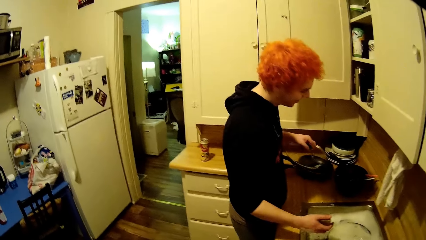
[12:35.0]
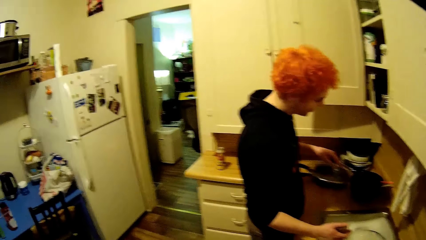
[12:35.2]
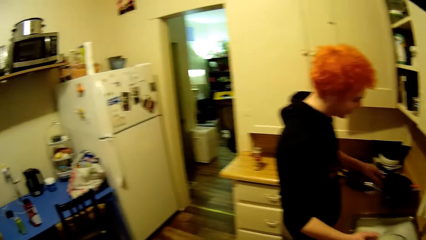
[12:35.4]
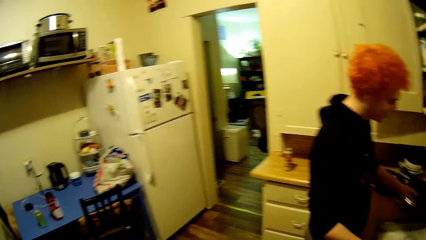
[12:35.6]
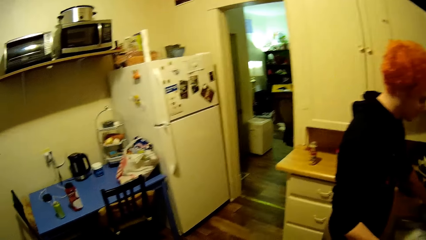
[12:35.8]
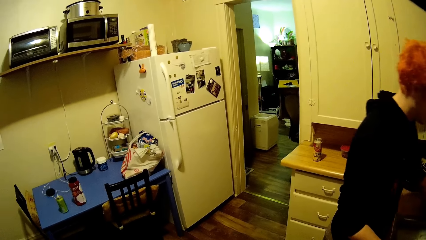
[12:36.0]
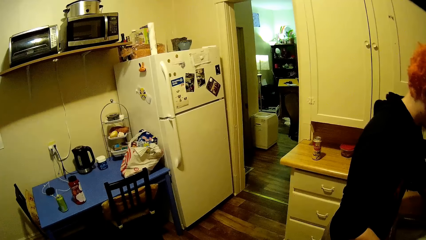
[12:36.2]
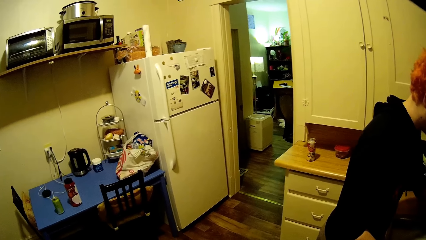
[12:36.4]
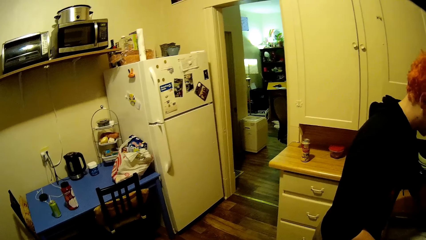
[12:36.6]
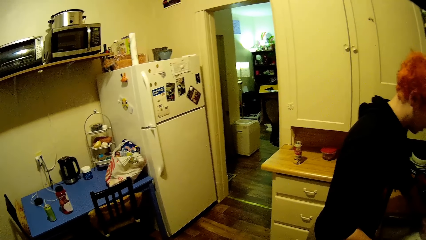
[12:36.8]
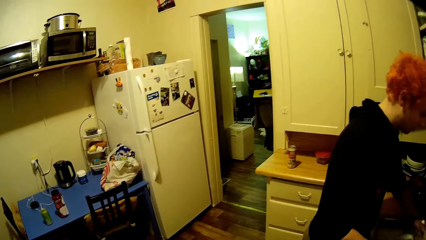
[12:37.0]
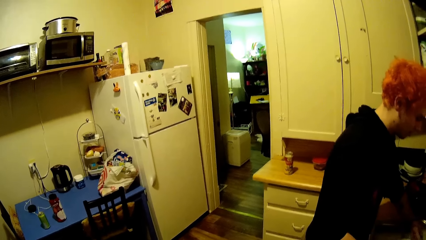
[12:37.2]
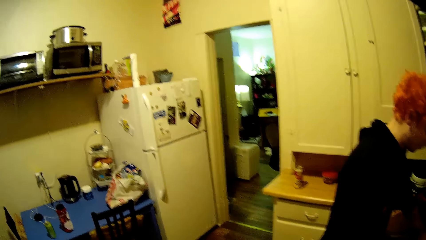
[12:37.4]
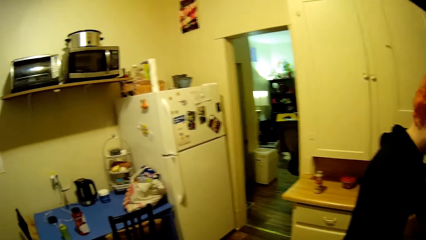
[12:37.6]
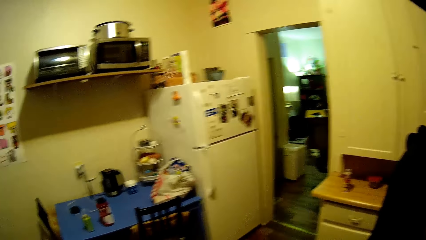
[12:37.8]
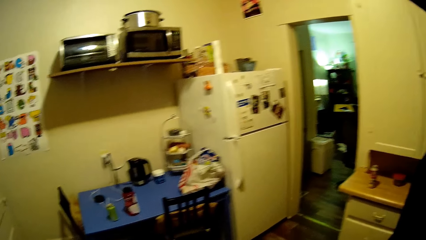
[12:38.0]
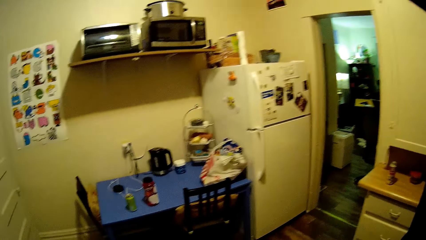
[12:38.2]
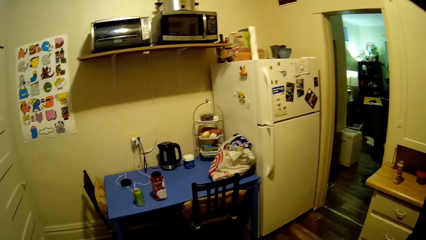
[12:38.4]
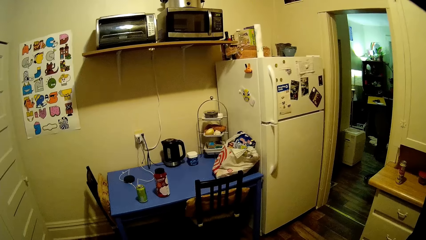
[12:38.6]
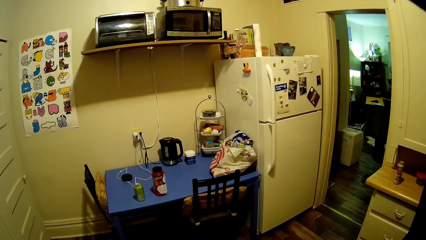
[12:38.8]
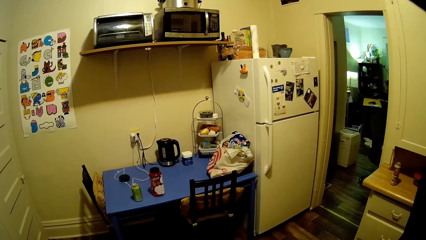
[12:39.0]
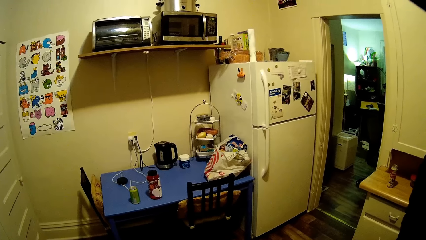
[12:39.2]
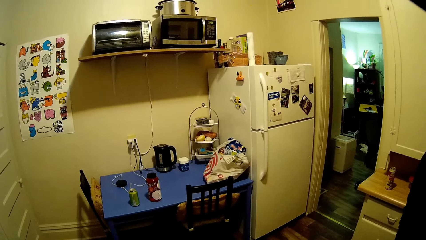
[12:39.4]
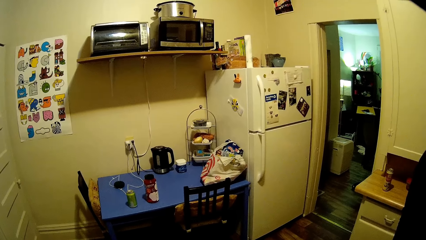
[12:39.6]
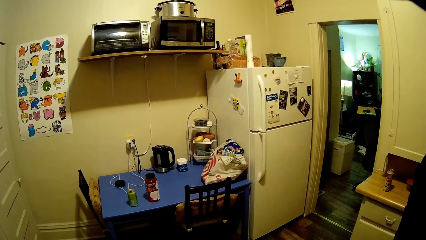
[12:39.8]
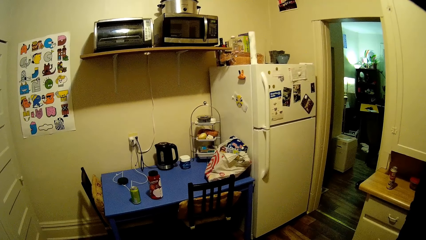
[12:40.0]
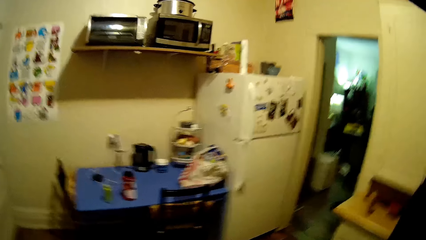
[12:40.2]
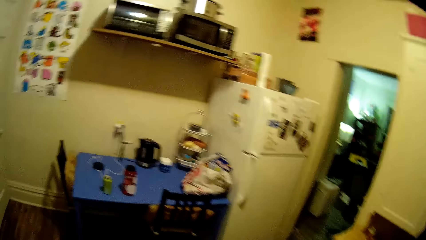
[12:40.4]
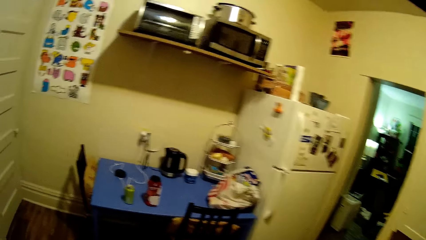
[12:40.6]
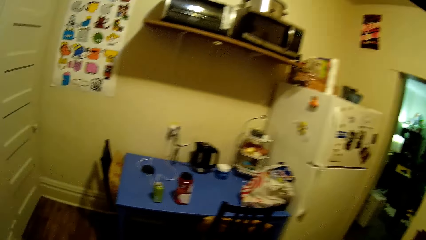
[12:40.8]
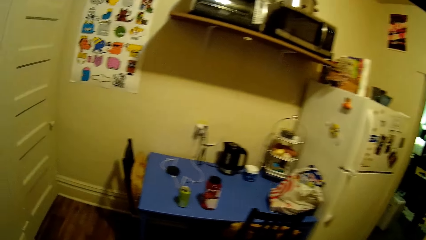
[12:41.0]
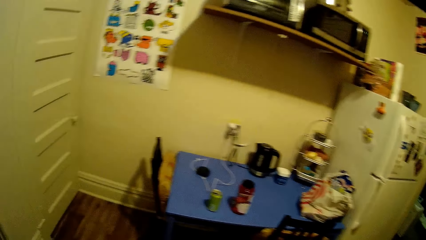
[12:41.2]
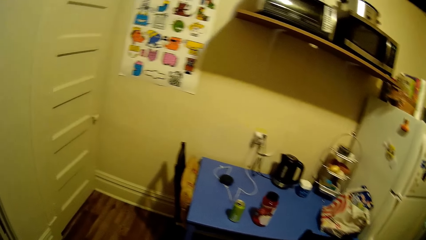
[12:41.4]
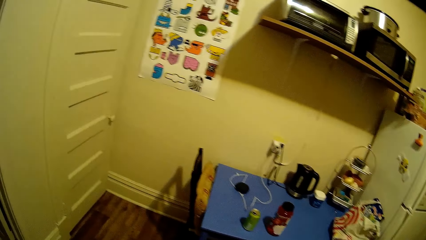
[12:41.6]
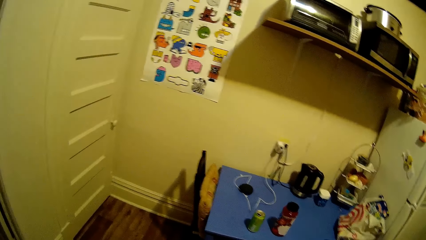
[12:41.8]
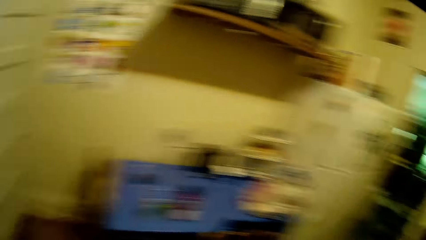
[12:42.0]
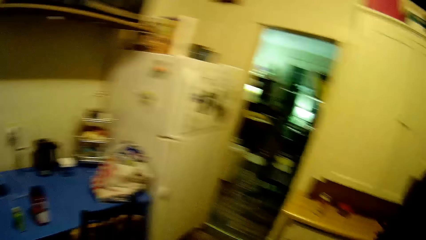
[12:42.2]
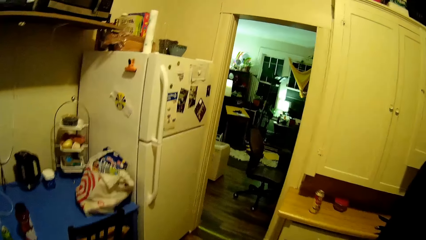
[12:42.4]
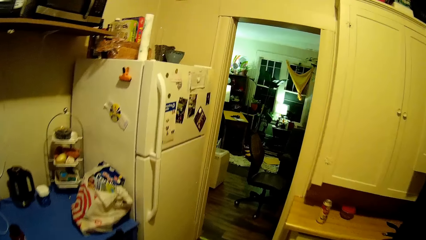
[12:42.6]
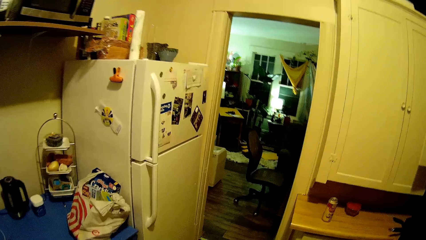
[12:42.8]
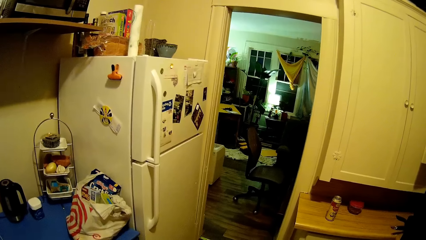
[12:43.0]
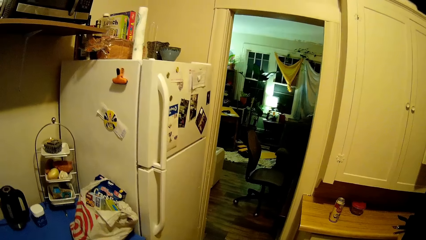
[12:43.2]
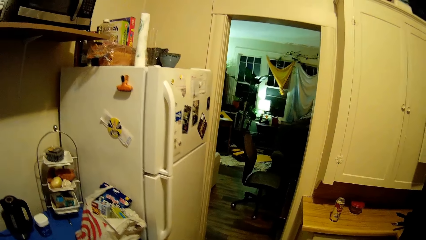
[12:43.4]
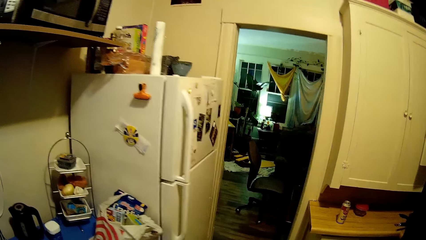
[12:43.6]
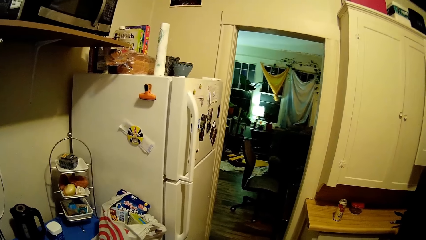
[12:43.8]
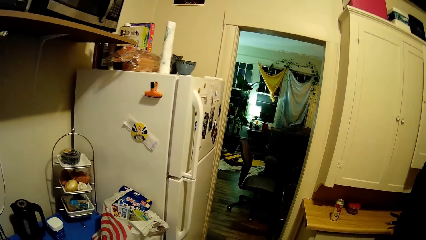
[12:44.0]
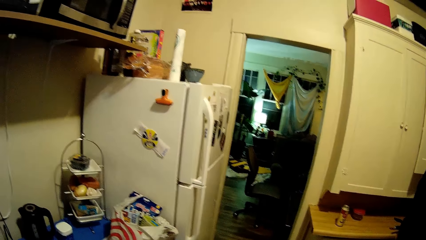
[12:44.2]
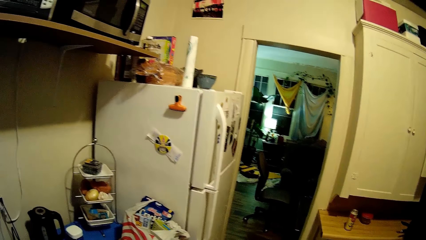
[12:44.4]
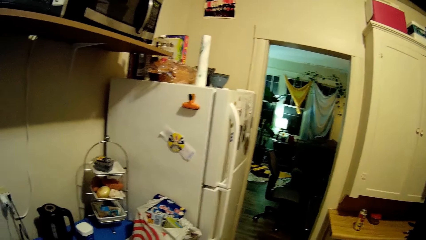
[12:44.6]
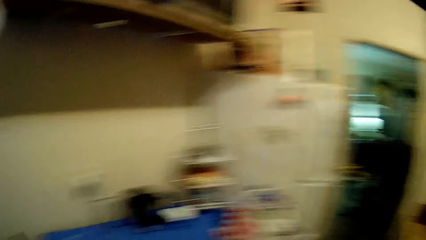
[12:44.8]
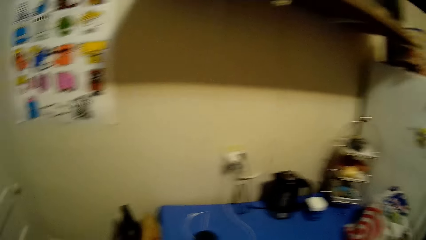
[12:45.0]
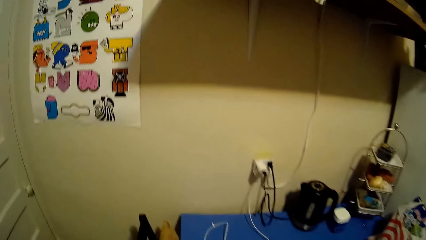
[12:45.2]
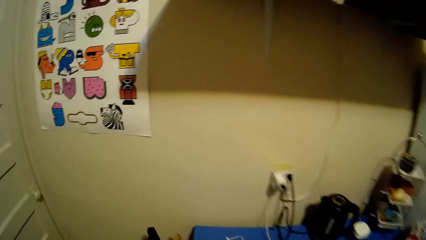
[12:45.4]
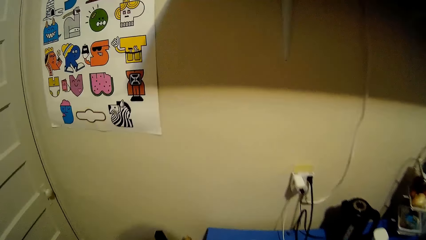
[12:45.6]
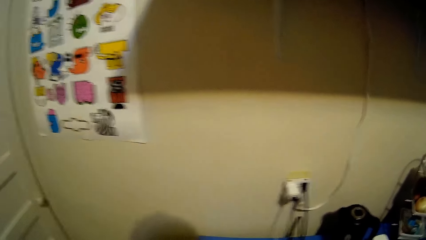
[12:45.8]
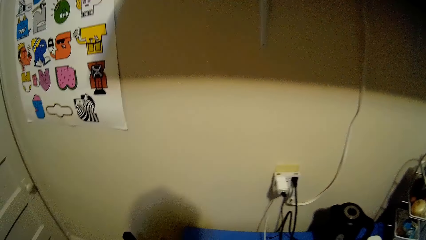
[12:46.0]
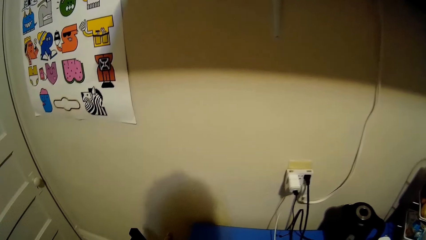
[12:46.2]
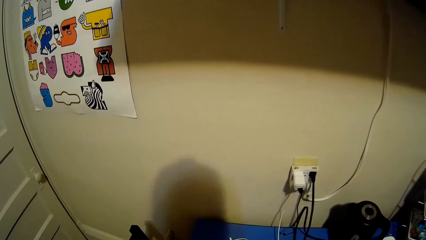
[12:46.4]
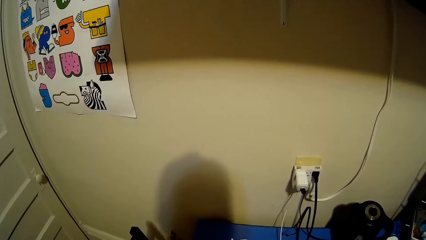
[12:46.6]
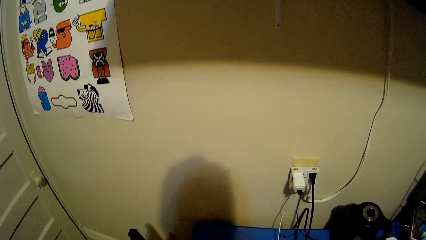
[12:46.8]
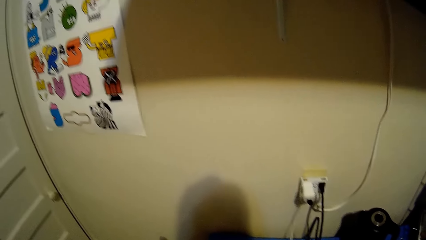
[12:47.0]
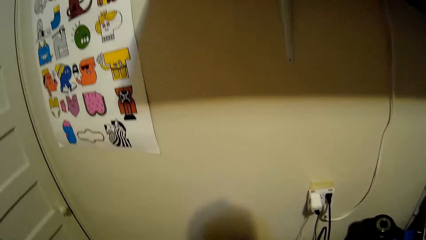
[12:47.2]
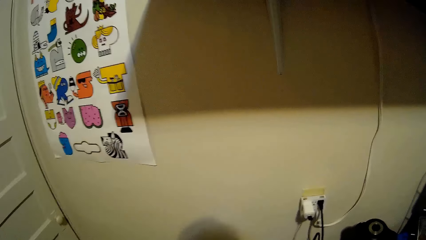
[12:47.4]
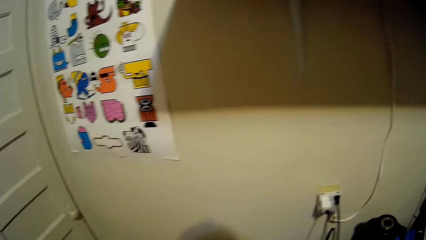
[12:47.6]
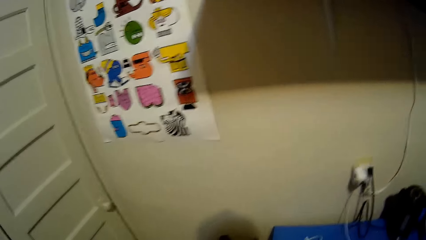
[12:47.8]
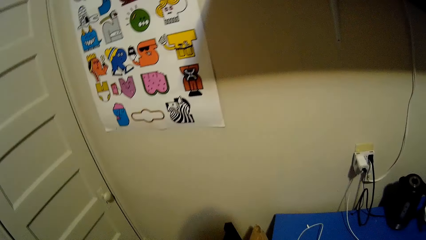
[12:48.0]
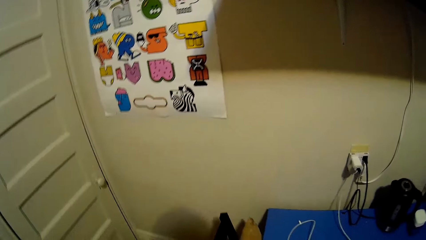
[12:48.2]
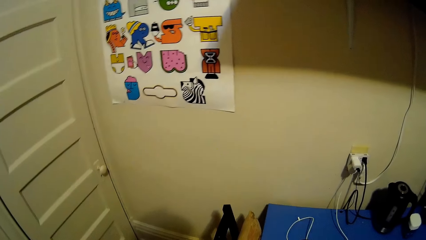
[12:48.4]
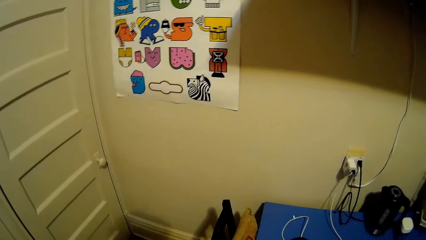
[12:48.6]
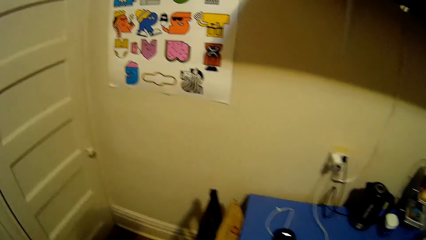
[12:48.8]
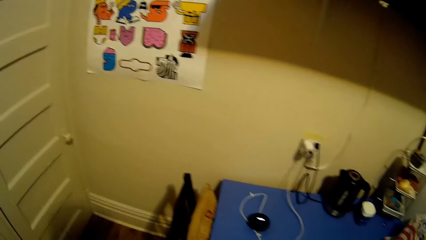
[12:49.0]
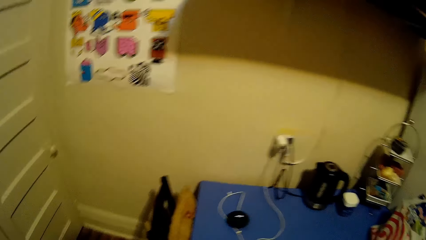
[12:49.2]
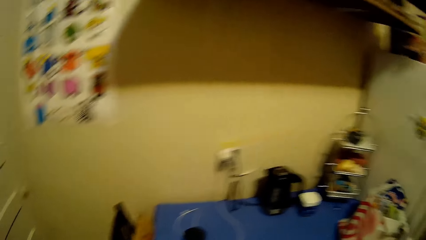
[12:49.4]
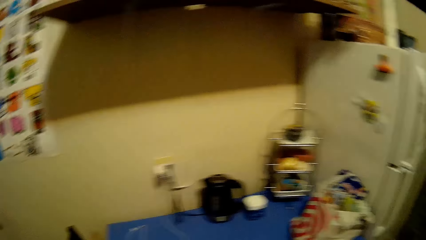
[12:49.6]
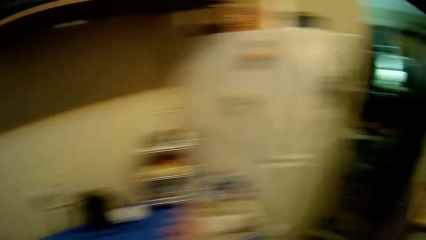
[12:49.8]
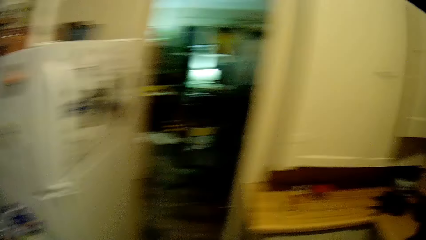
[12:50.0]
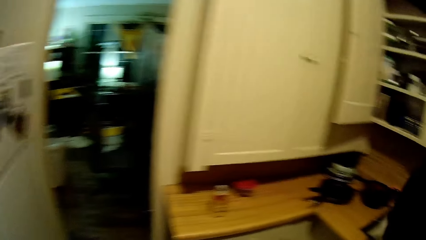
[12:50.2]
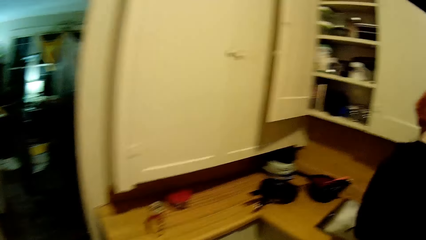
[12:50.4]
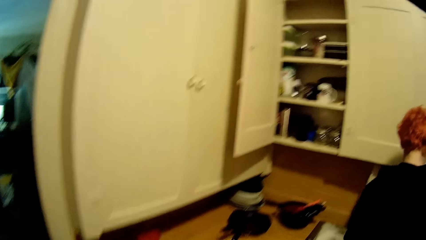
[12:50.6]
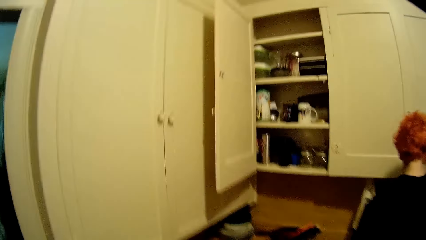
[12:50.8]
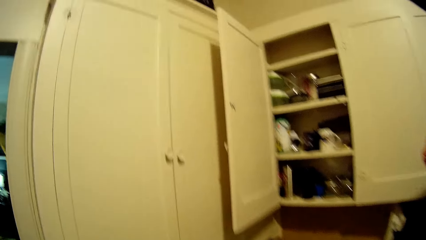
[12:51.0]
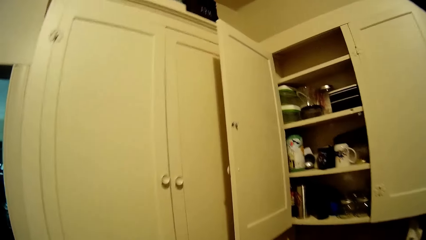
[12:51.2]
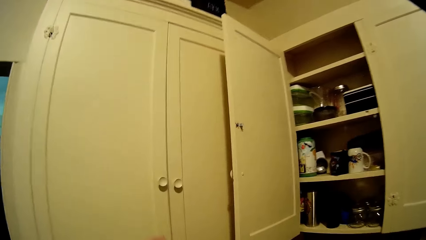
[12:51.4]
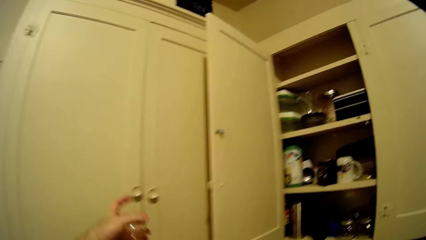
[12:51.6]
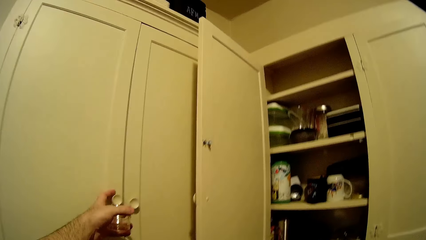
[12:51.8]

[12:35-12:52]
A man picks the lid. The camera wearer walks around the house. They look around the kitchen. They move around the kitchen.
